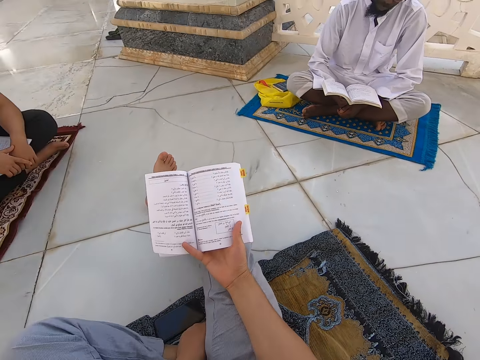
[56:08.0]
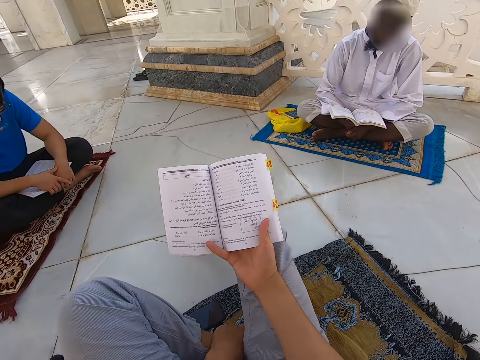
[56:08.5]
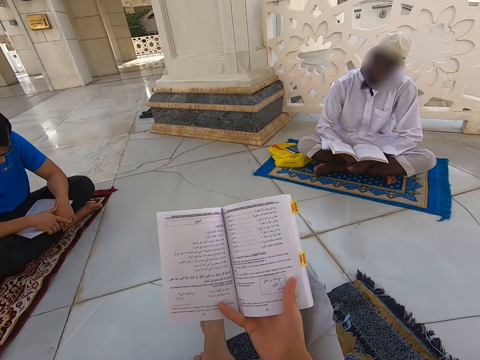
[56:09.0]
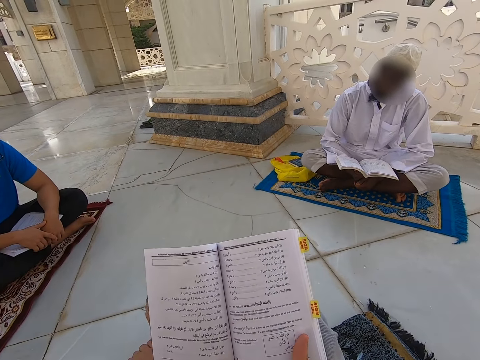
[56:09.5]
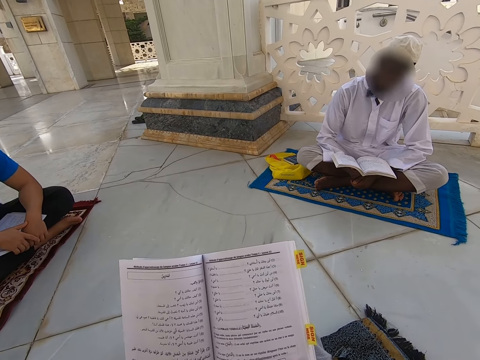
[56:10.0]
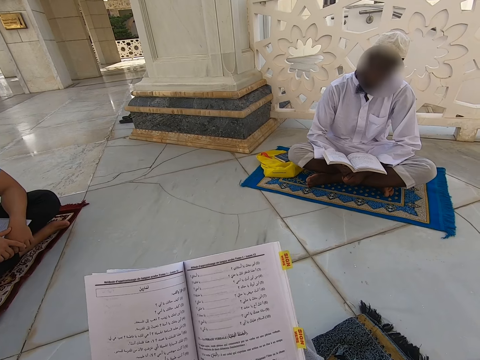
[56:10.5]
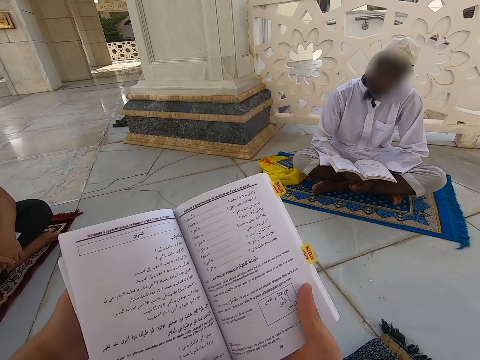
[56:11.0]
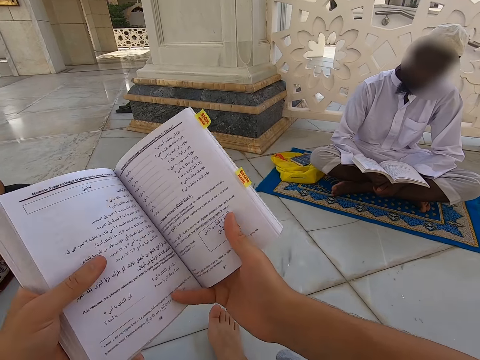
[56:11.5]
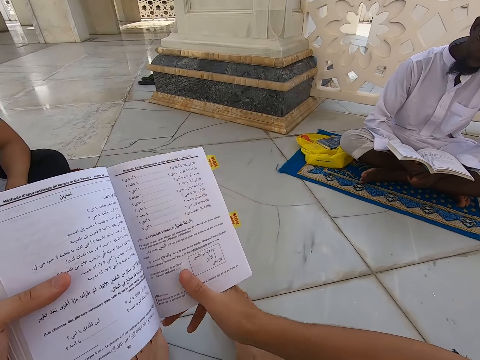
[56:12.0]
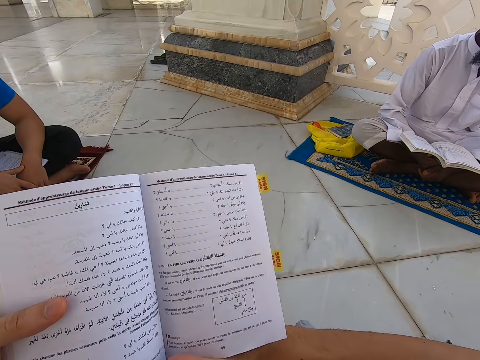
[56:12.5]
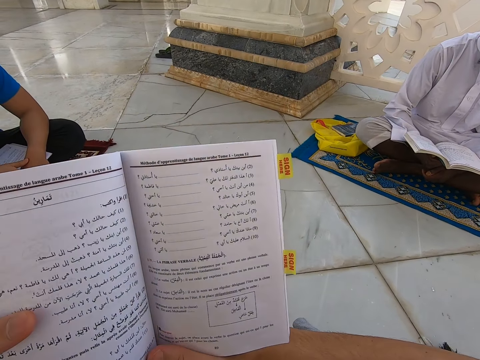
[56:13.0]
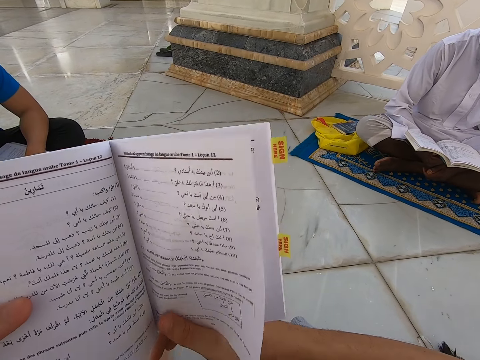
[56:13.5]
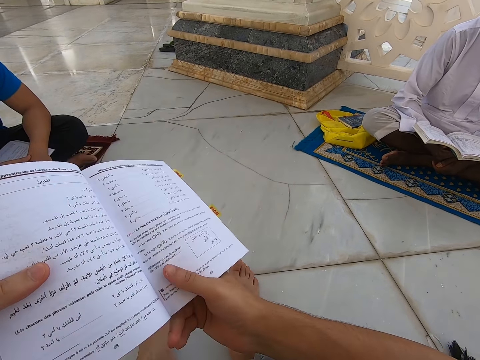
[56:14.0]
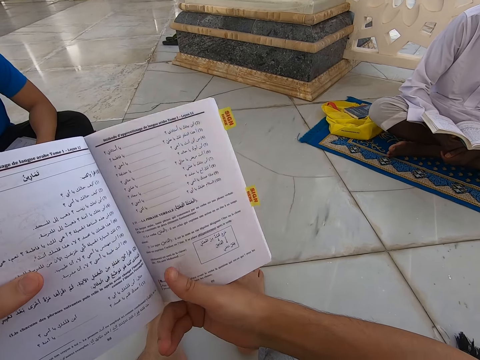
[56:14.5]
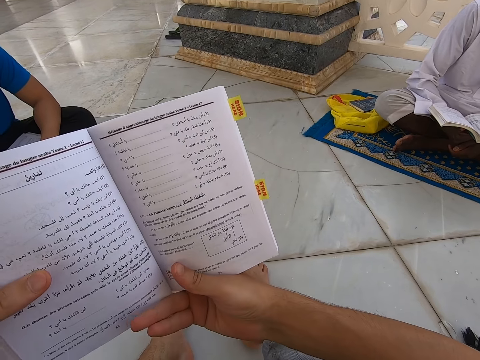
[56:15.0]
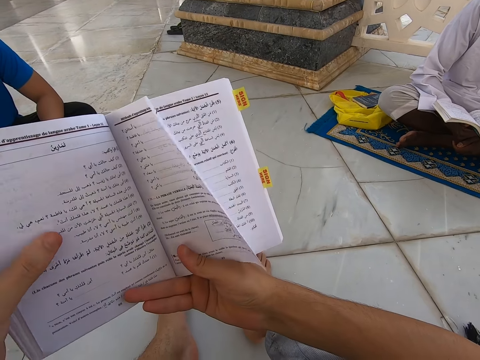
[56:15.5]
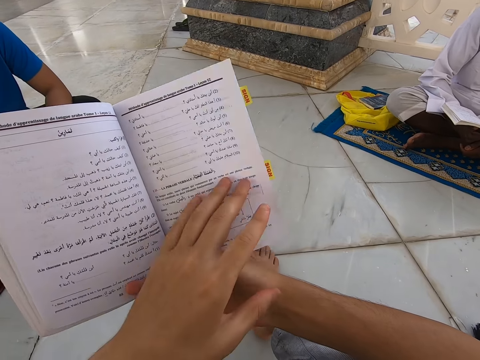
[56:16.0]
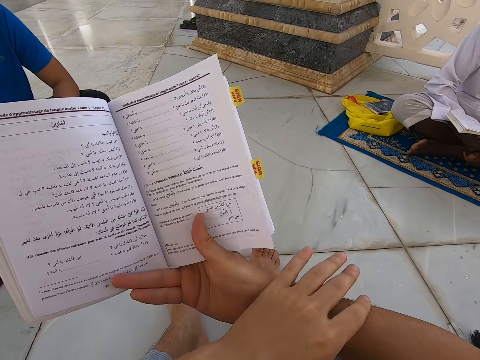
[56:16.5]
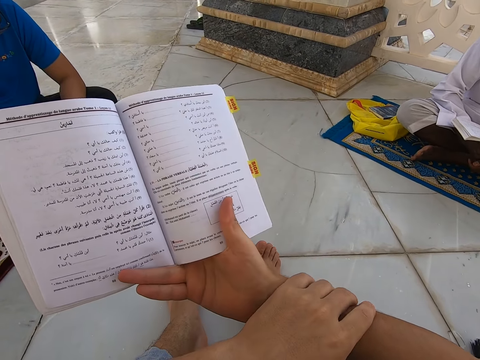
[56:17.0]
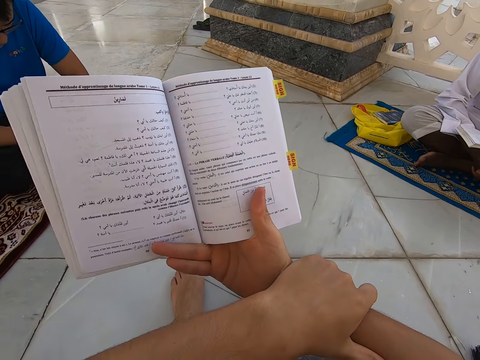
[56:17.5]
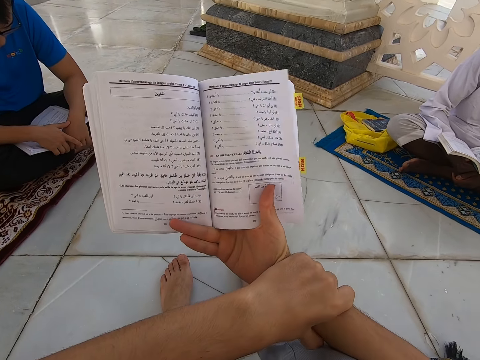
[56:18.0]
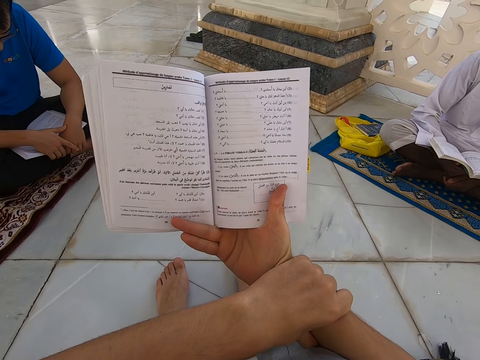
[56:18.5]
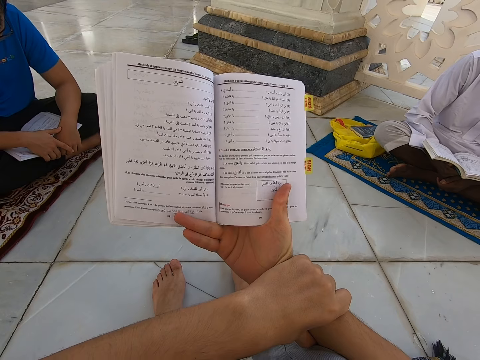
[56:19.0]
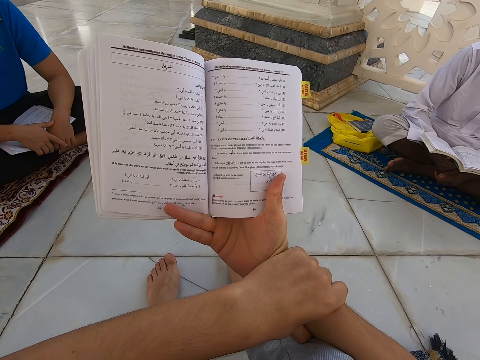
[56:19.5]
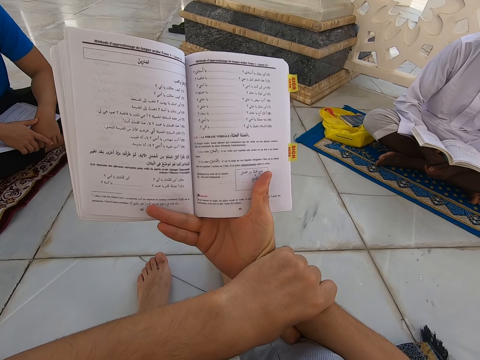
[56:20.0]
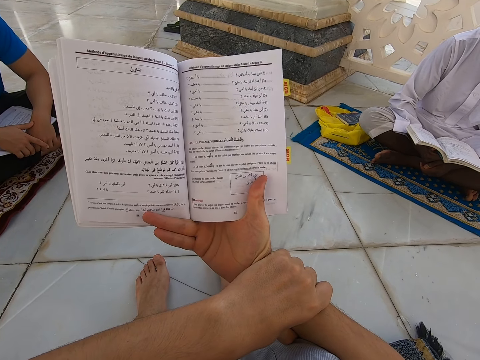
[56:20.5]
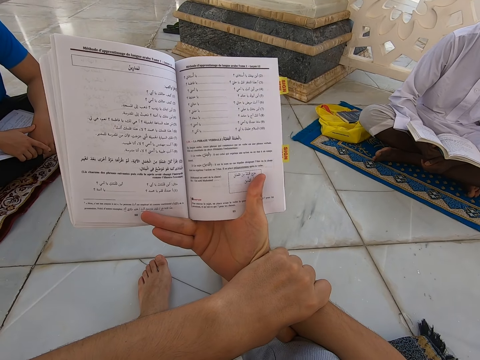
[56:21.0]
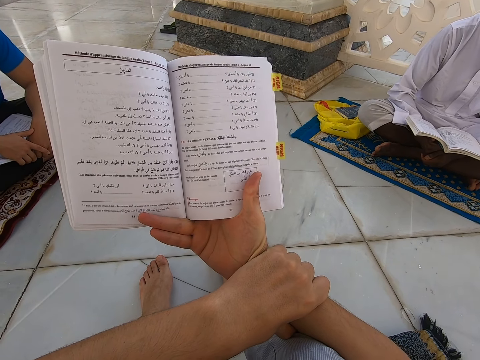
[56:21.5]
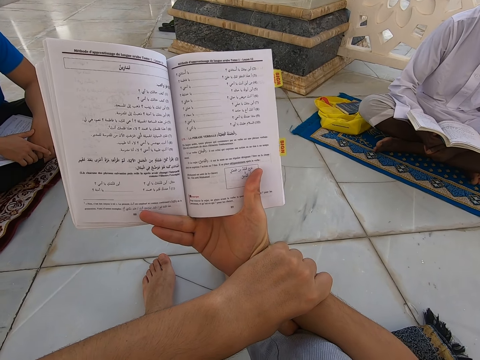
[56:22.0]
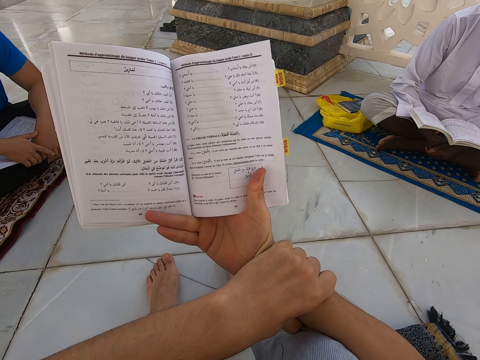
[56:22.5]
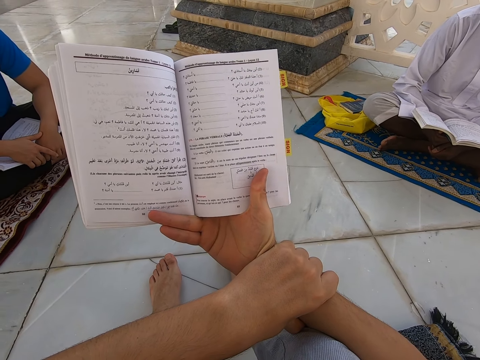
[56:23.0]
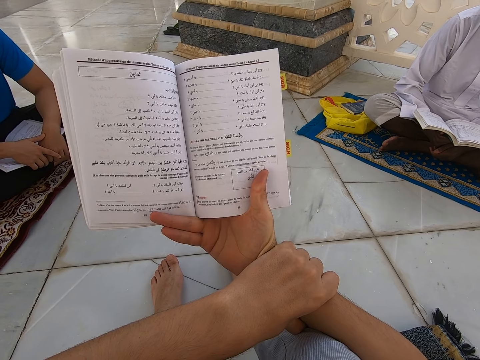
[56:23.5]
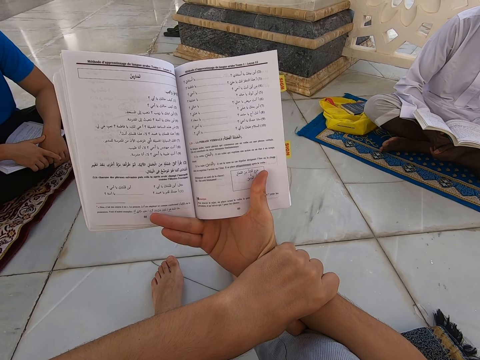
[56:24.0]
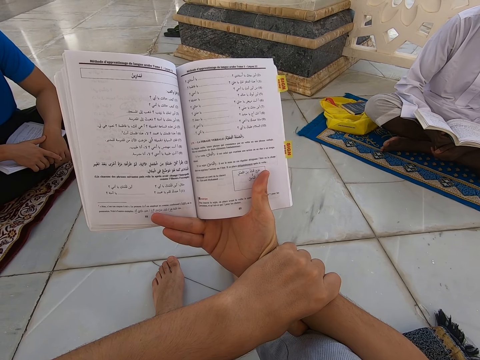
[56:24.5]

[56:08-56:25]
The camera wearer moves the legs. They read the book in the mosque. They touch the right hand with the left hand. They read the book in the mosque.

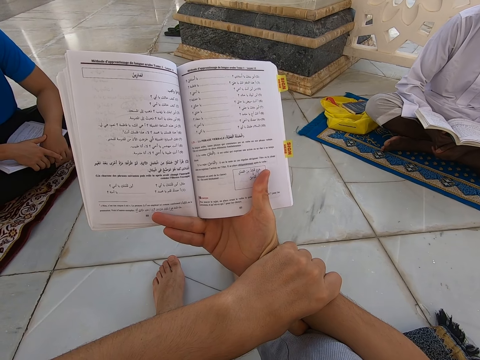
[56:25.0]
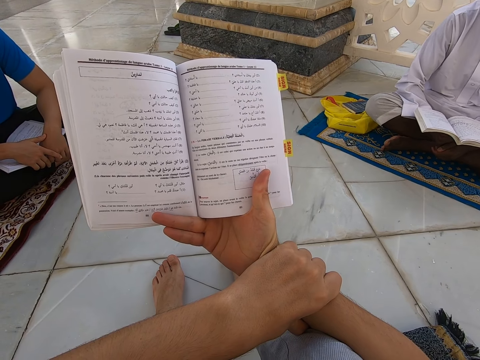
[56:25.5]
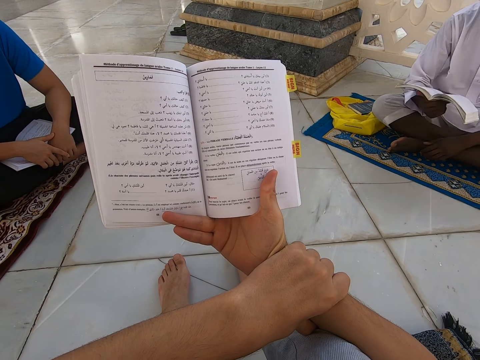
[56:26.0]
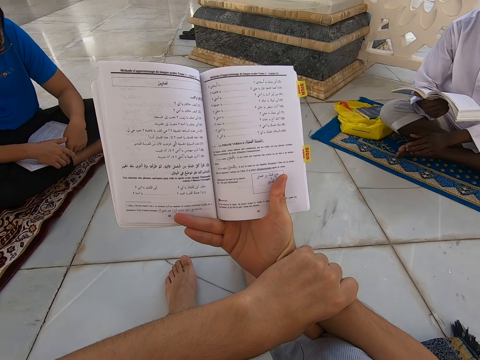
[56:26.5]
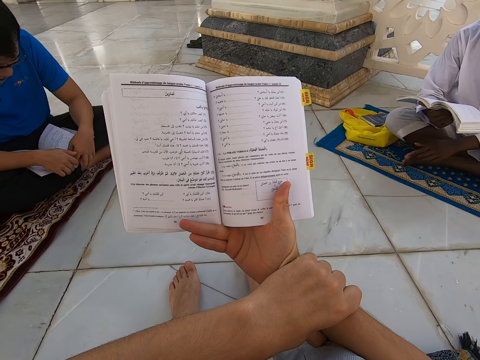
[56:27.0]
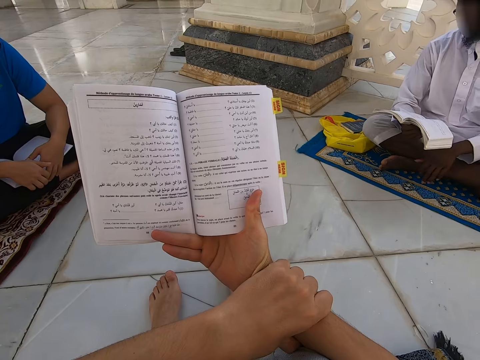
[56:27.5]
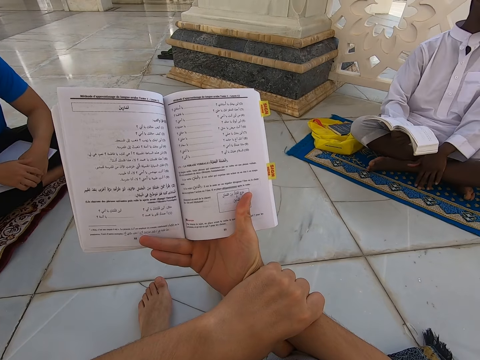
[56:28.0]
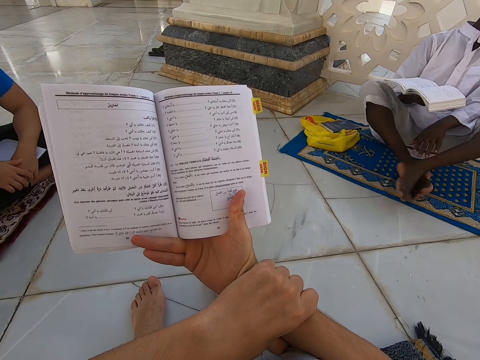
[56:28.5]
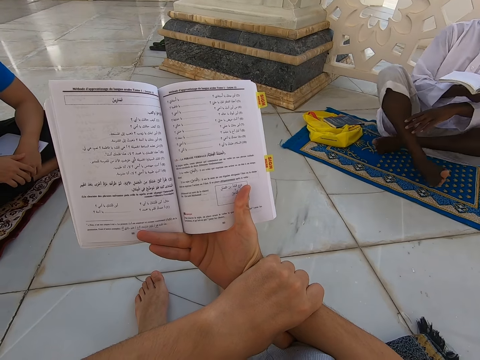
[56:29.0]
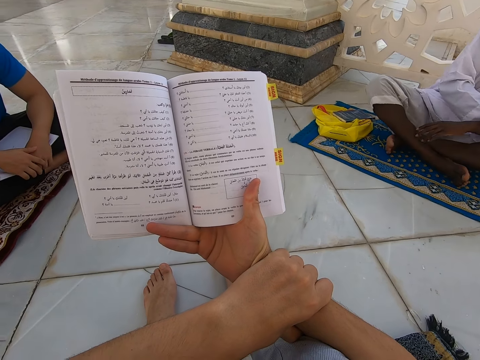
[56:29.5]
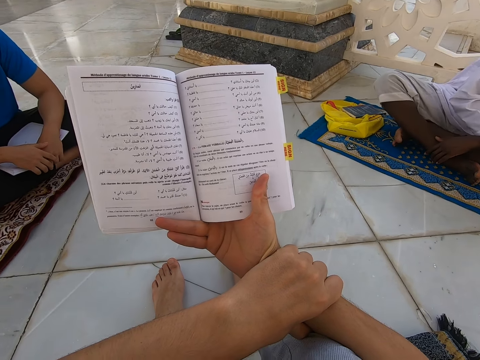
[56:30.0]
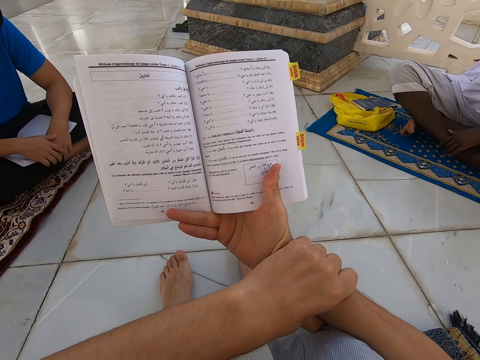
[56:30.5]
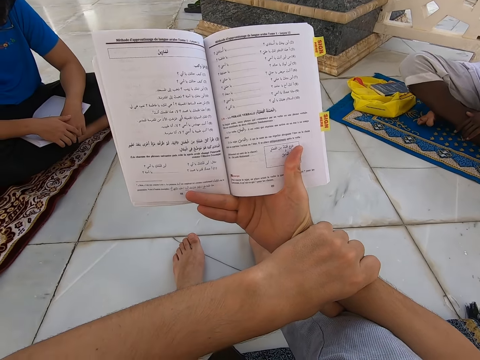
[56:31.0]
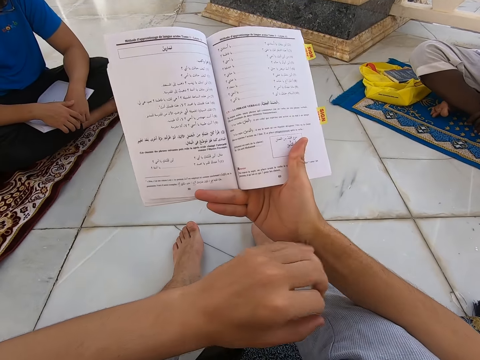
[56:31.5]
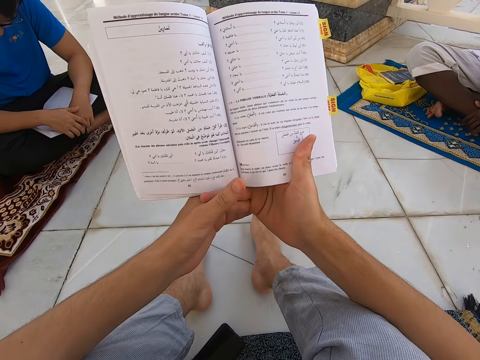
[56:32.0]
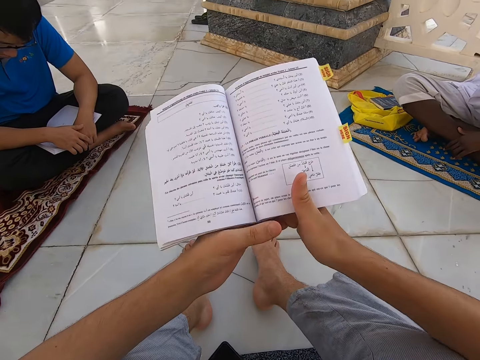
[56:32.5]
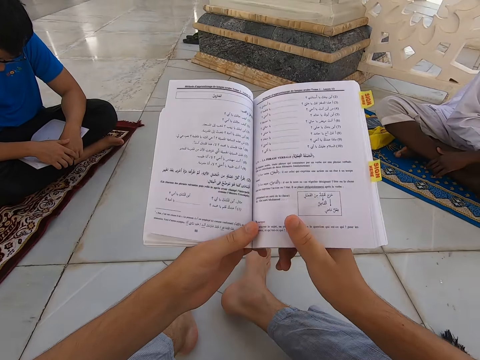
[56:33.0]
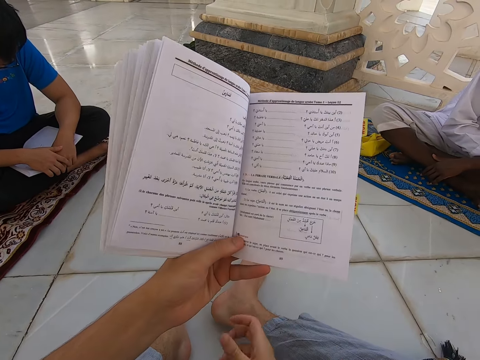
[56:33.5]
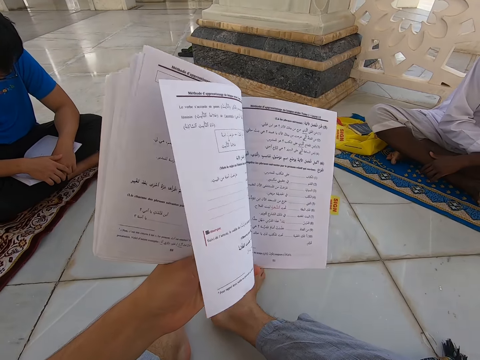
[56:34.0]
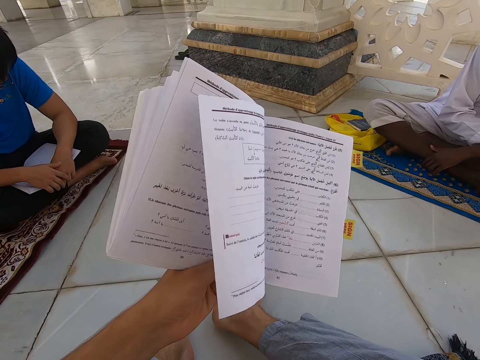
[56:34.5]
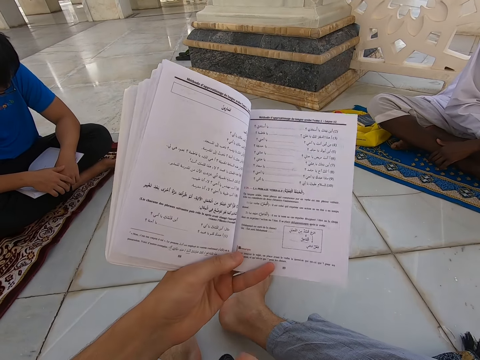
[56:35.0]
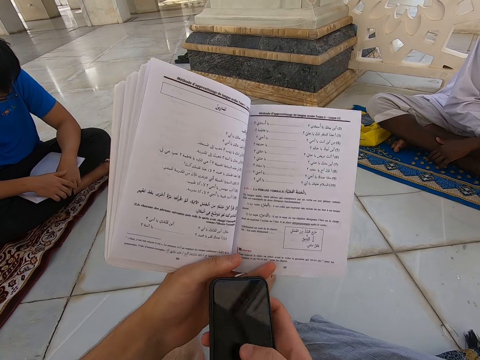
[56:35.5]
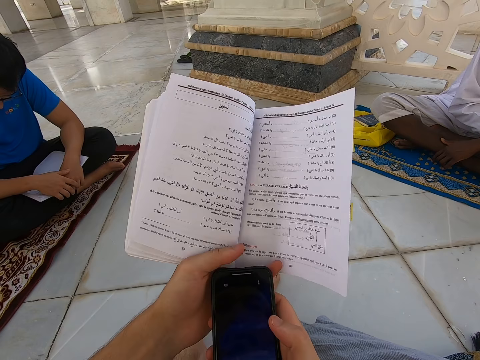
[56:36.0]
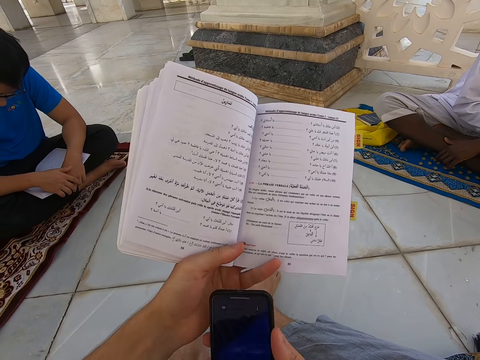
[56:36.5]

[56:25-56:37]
A person scratches the leg. The camera wearer holds the book with both hands. They pick the phone from the floor. They look at the phone. They touch the phone.
